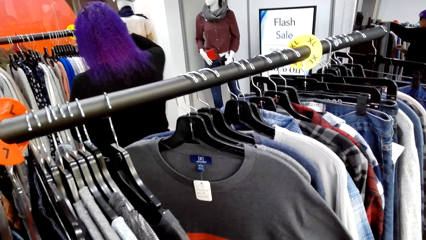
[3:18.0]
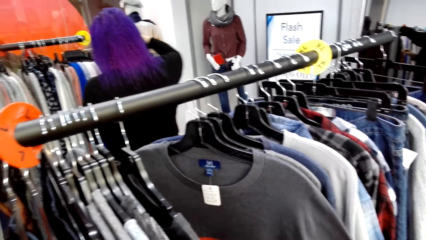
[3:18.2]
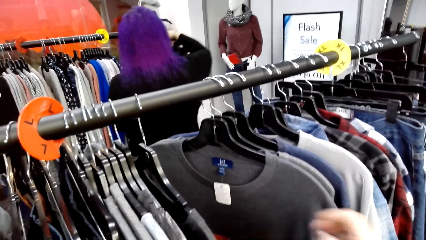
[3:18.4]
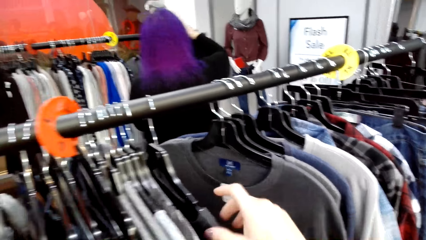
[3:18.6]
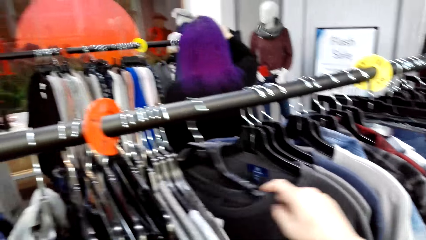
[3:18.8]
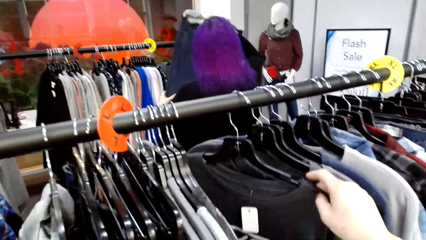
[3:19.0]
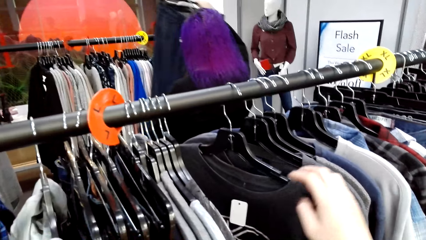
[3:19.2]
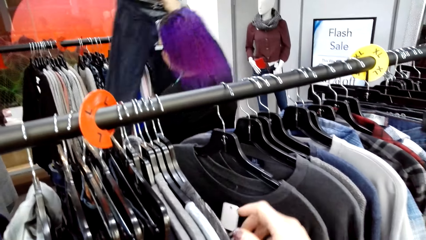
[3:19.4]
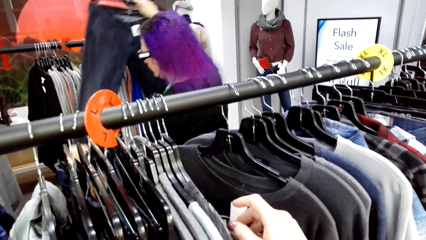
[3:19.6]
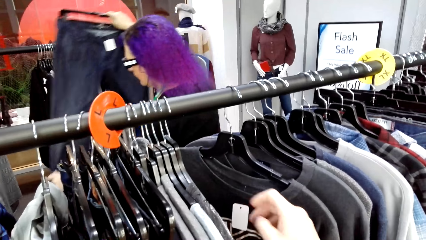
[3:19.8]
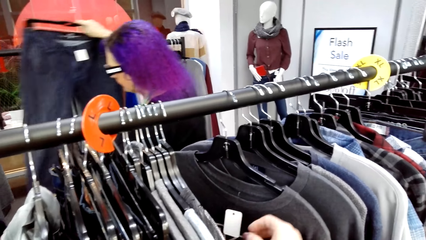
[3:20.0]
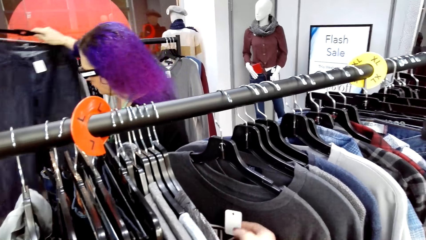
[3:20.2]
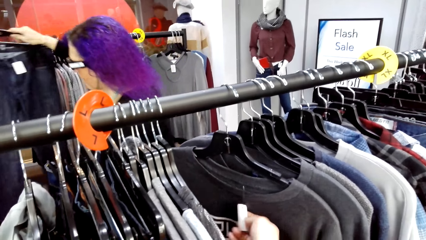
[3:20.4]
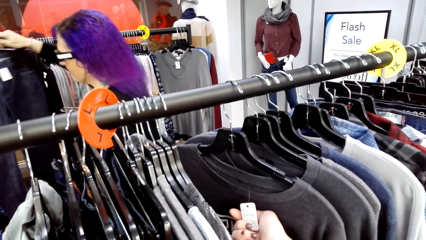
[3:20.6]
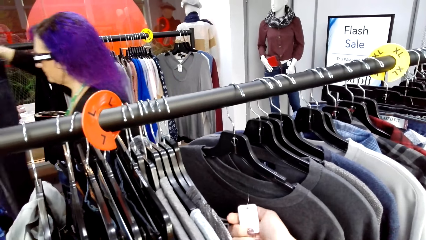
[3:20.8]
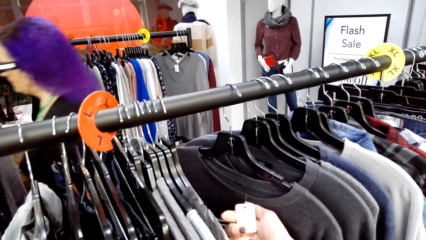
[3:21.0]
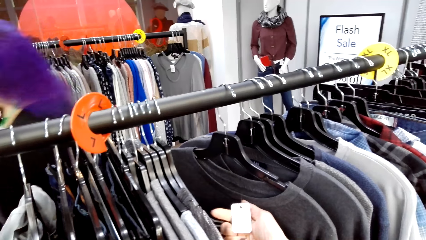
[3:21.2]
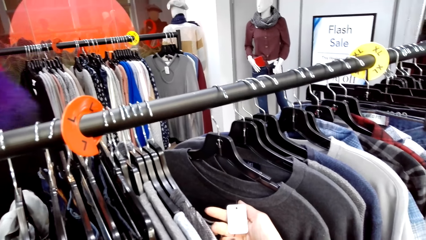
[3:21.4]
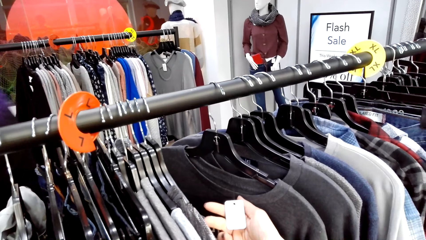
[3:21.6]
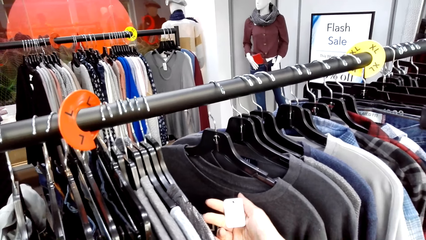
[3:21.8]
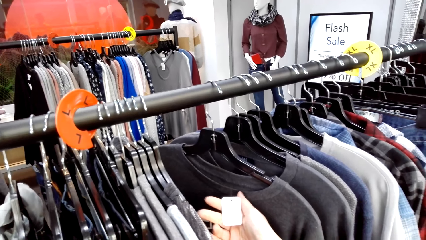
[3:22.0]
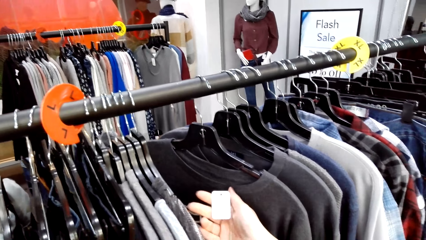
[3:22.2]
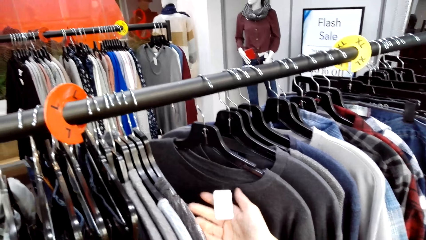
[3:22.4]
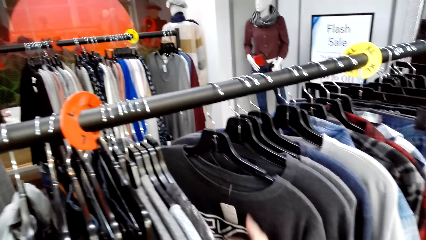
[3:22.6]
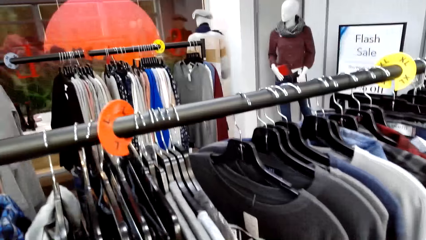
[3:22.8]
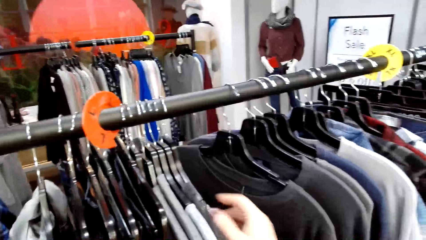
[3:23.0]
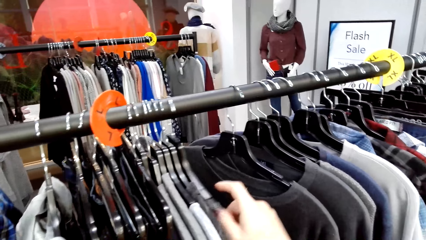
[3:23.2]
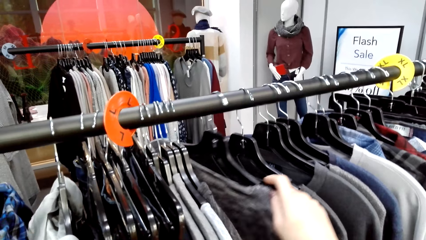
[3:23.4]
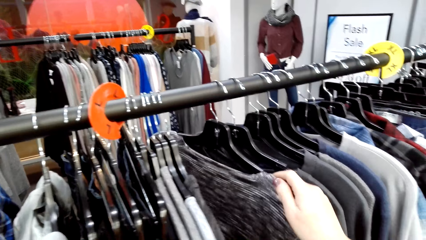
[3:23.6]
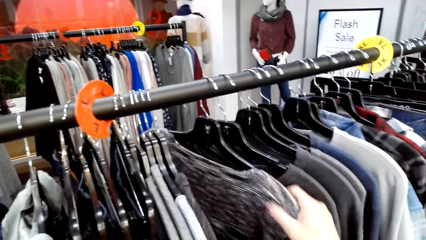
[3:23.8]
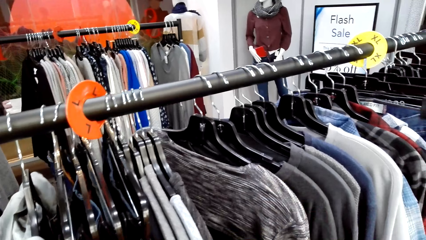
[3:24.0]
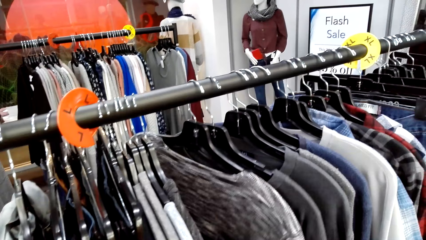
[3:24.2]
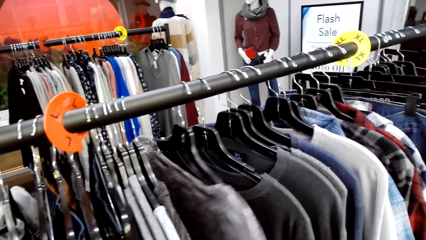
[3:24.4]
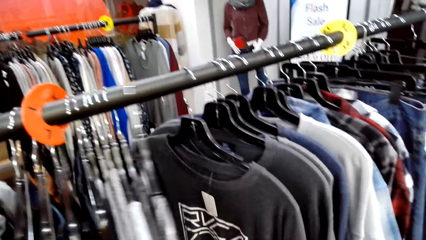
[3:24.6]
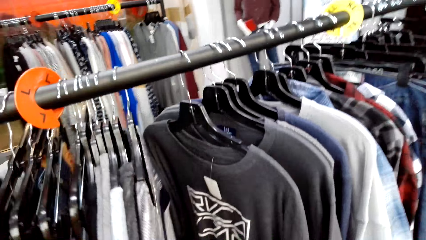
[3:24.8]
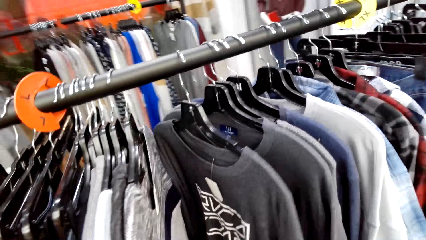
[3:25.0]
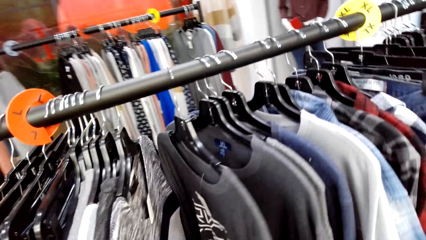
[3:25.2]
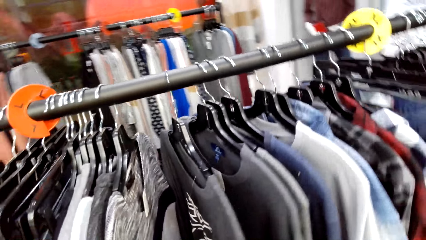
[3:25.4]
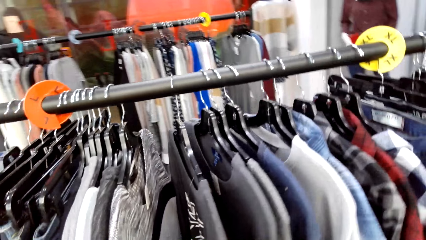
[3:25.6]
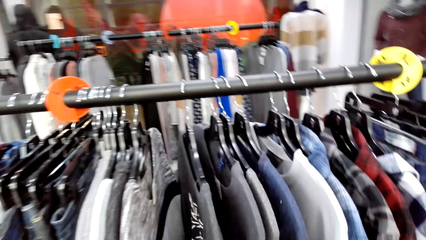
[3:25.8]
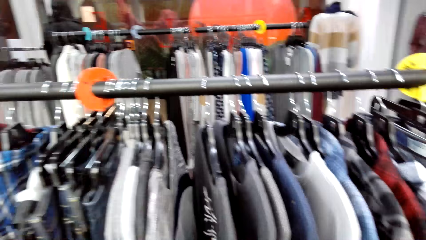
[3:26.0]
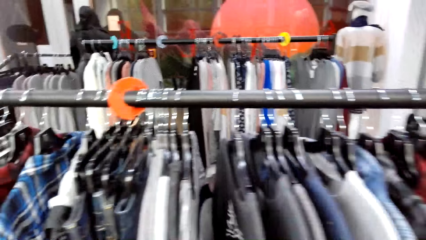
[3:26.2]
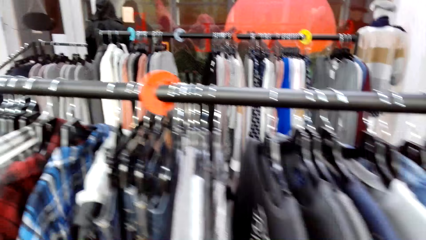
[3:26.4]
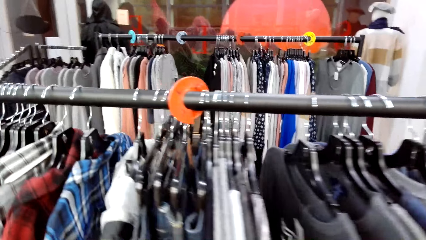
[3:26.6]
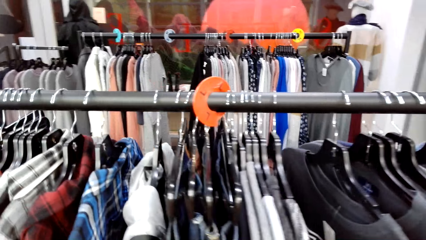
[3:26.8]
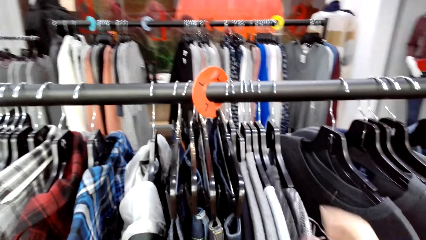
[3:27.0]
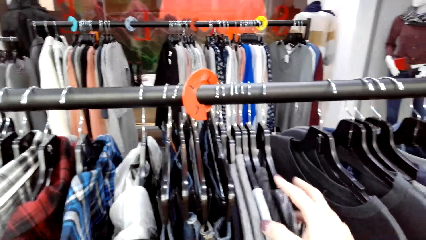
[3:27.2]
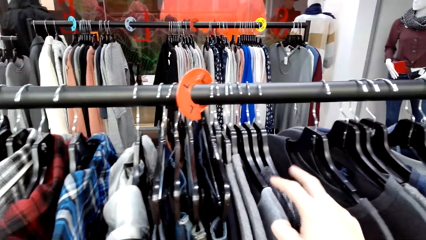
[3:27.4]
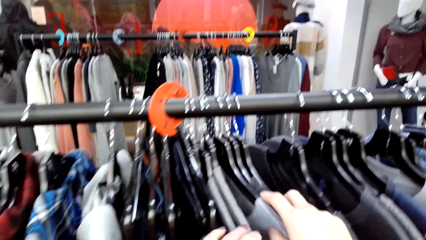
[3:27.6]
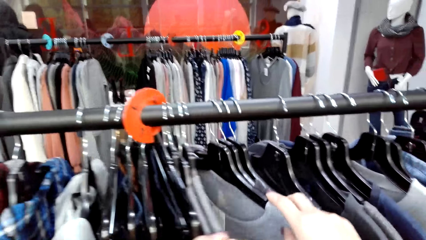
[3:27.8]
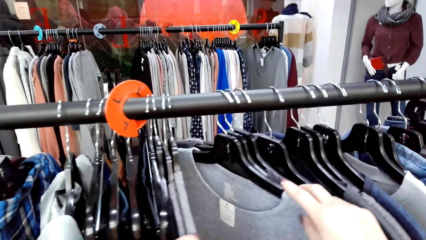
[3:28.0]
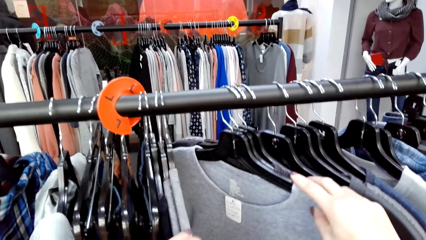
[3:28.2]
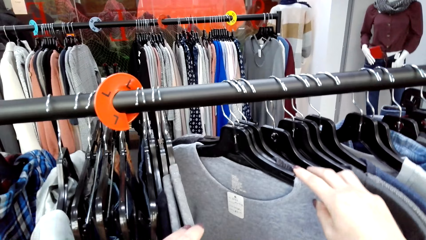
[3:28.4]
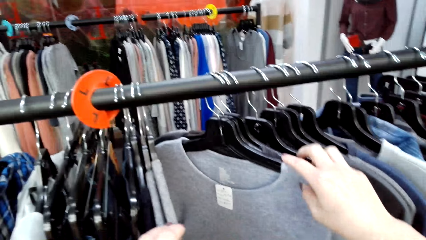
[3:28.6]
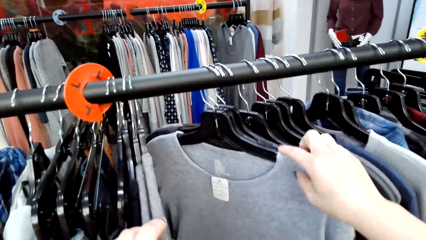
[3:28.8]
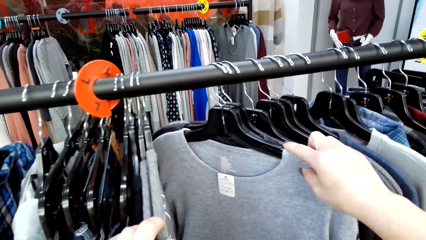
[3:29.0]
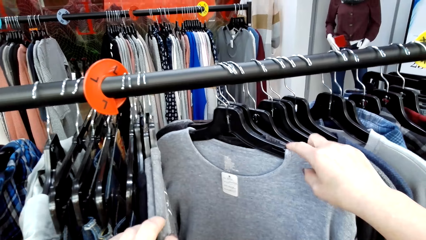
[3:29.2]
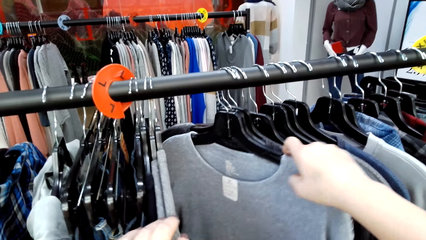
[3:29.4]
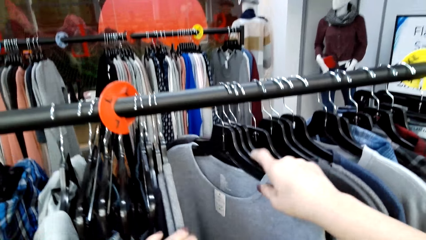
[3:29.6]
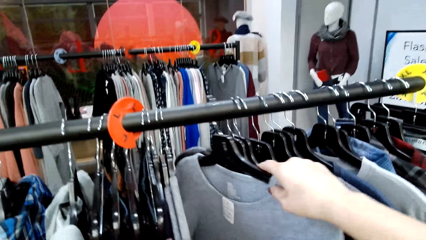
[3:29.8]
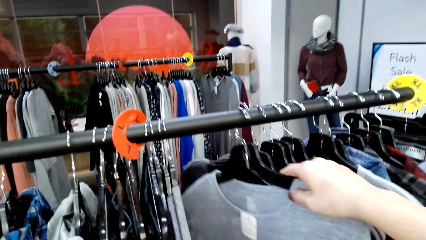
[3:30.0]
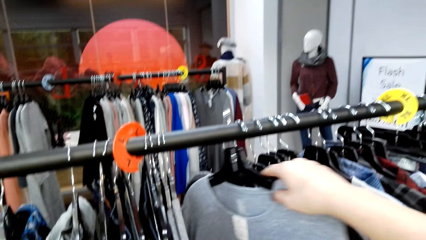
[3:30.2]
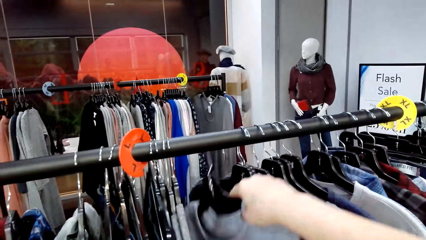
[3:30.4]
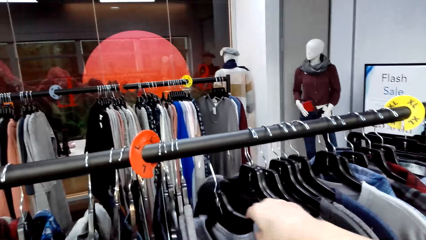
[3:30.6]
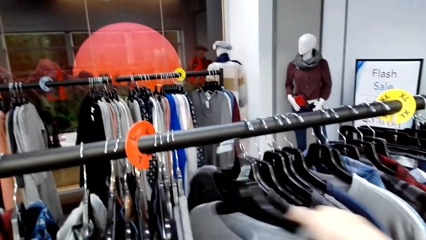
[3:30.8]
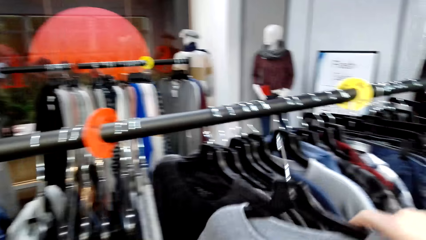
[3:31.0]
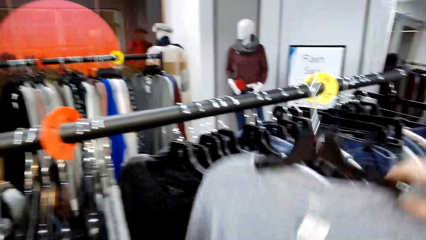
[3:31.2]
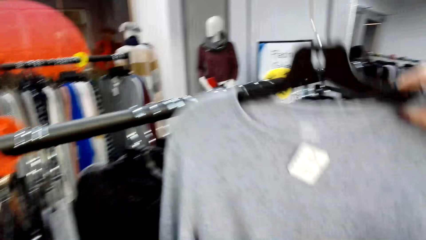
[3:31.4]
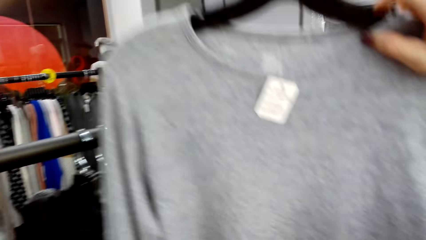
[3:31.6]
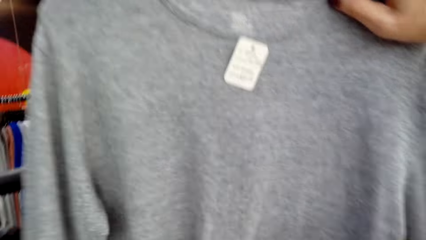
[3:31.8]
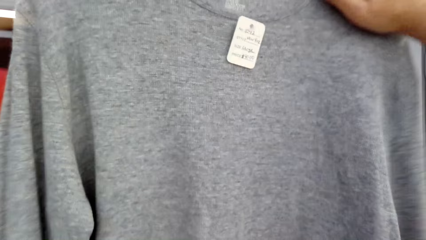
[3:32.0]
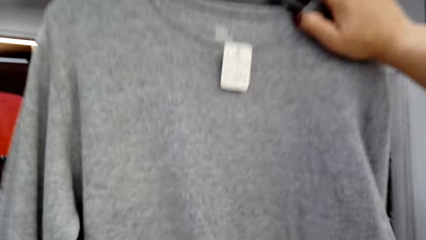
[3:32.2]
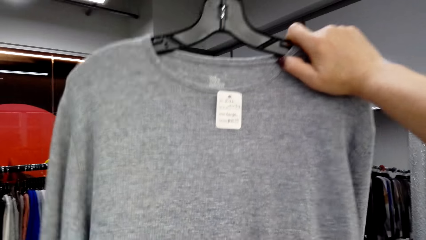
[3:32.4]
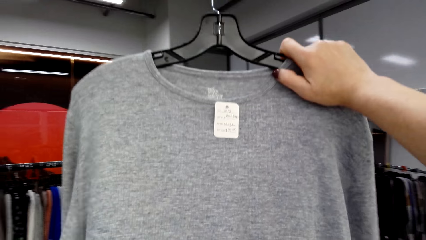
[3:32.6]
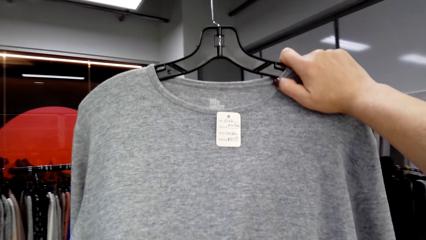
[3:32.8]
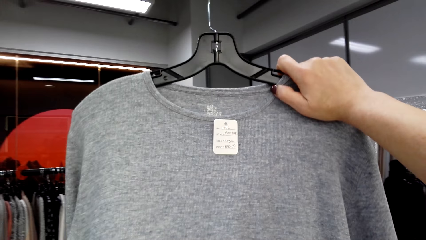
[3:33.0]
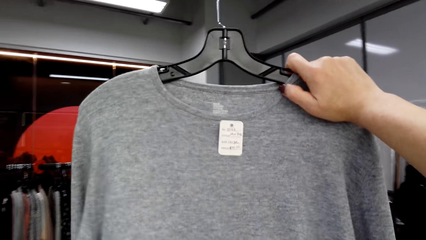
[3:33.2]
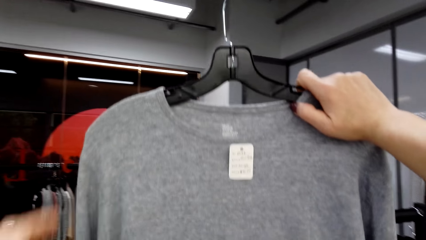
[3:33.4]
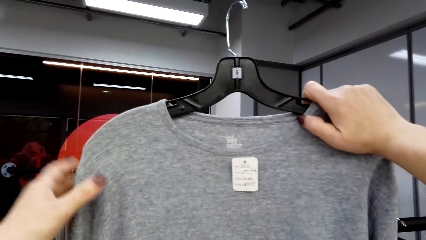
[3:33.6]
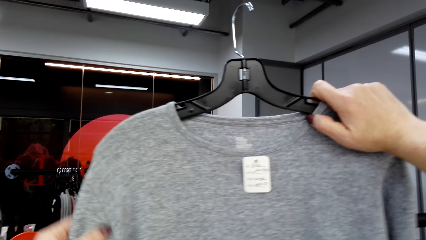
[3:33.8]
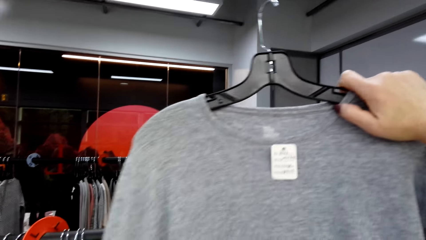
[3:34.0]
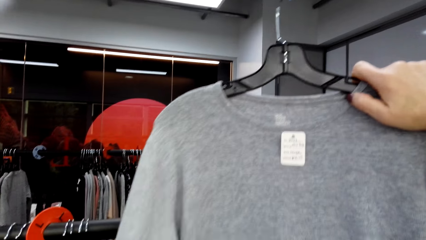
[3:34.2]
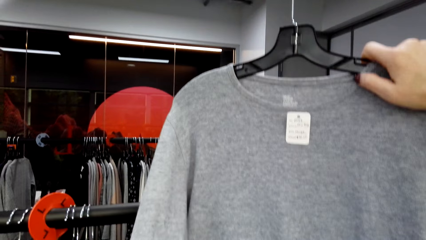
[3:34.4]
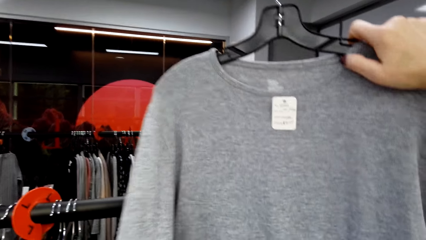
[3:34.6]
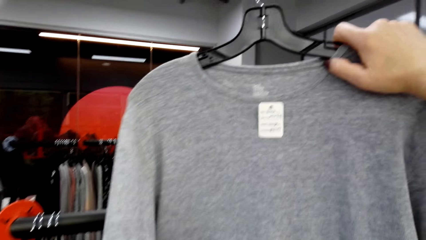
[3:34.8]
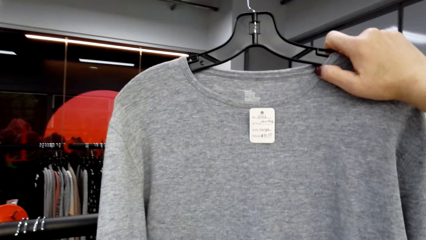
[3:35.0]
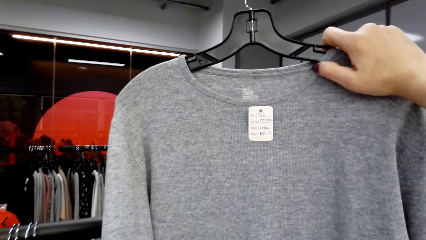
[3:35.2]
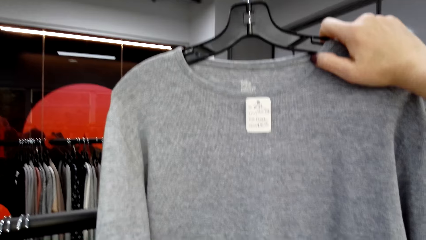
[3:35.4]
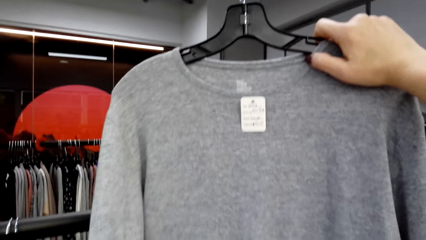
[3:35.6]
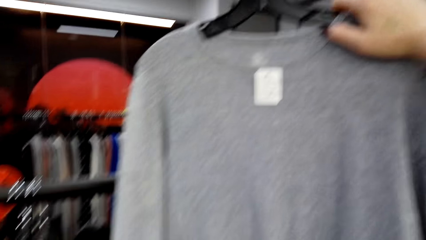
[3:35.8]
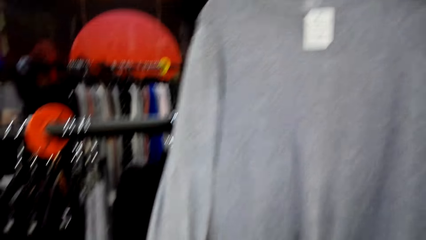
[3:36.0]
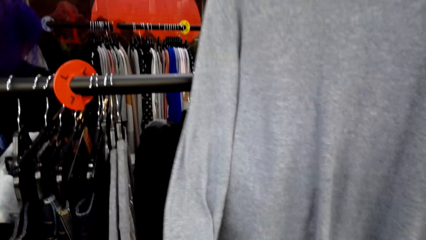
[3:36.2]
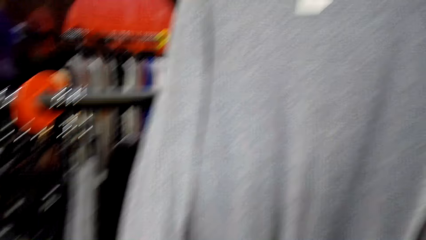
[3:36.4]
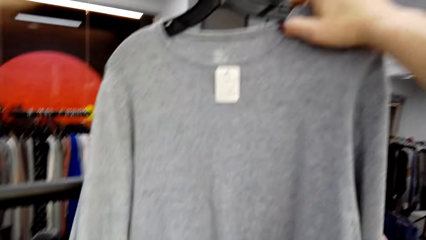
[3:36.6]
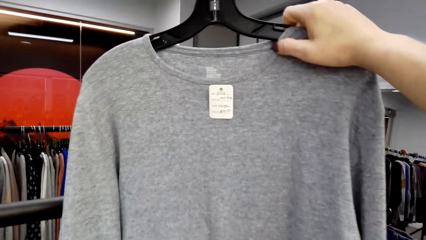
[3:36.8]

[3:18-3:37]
The camera wearer looks at a cloth. A lady unhangs a trouser from the rail. The camera wearer moves the cloth. The lady moves around. The camera wearer looks at a tag, releases the tag, moves the cloth, looks at the cloth, looks at the clothes, and unhangs the cloth from the rail. They lift the cloth, stare at the cloth, and touch the cloth.
